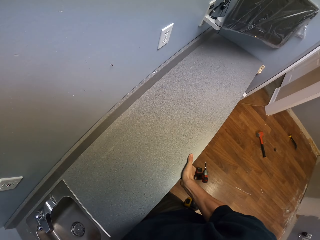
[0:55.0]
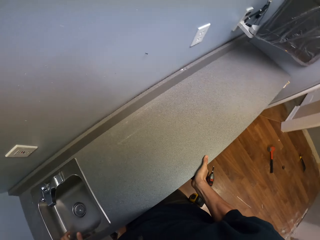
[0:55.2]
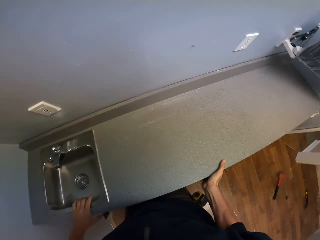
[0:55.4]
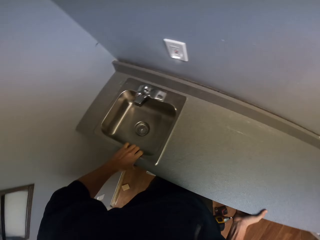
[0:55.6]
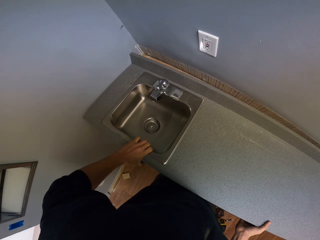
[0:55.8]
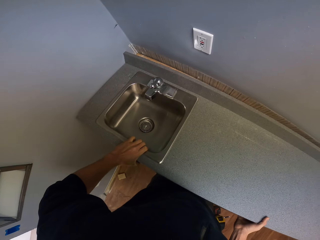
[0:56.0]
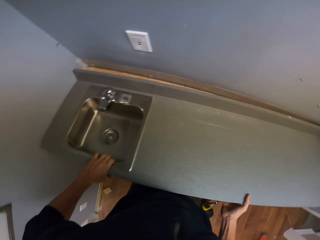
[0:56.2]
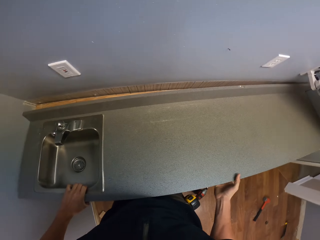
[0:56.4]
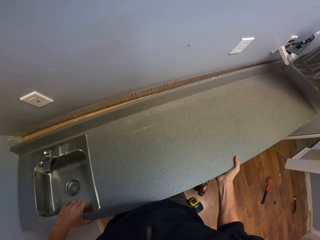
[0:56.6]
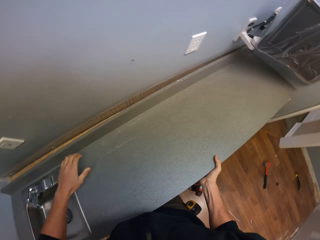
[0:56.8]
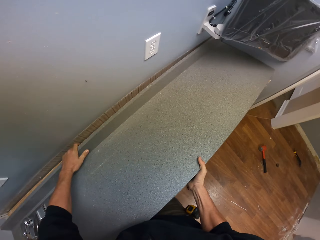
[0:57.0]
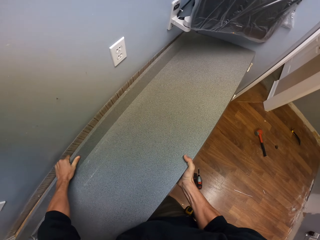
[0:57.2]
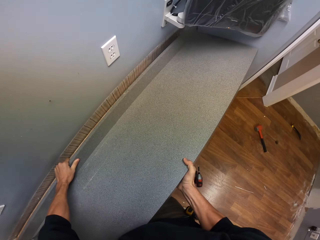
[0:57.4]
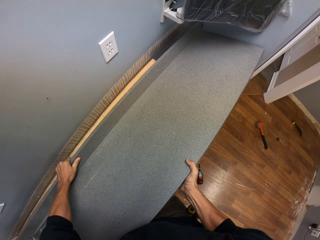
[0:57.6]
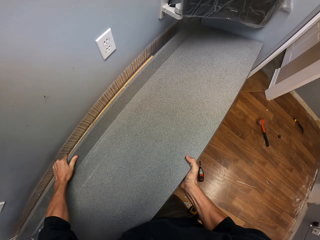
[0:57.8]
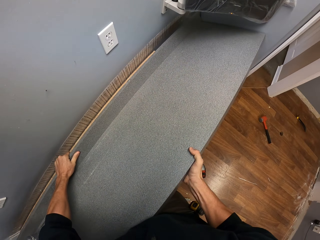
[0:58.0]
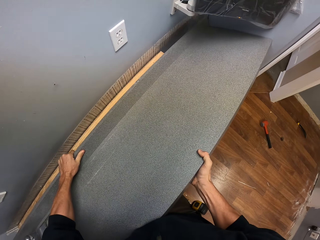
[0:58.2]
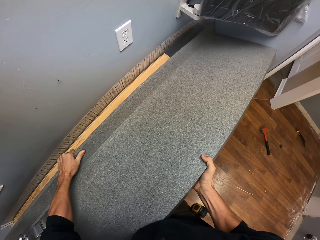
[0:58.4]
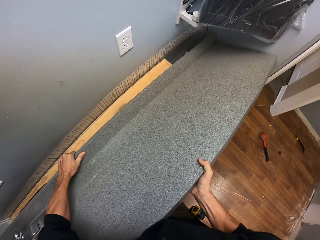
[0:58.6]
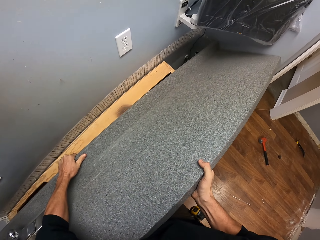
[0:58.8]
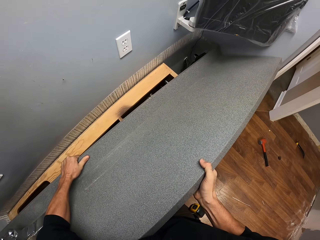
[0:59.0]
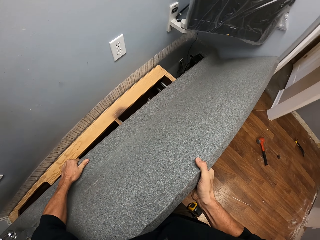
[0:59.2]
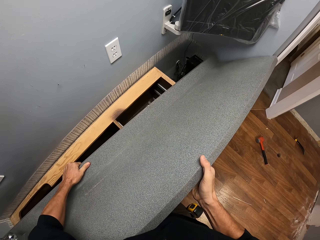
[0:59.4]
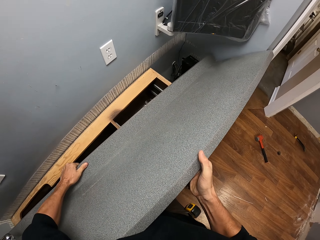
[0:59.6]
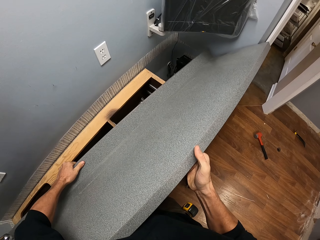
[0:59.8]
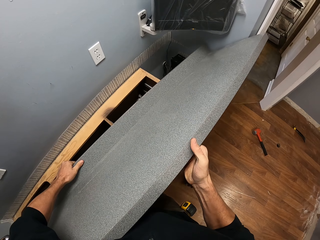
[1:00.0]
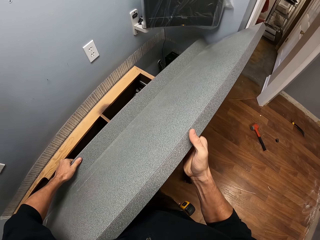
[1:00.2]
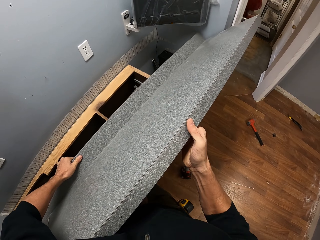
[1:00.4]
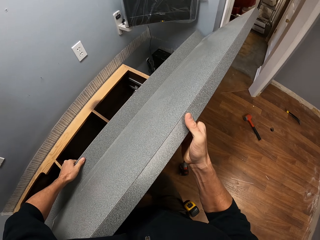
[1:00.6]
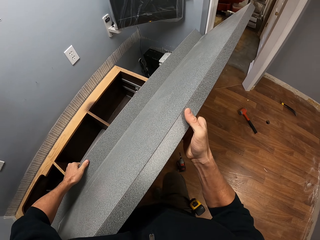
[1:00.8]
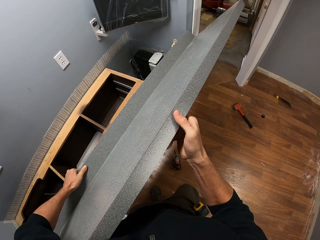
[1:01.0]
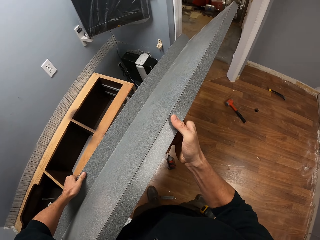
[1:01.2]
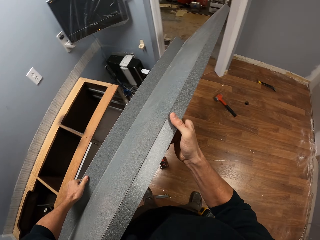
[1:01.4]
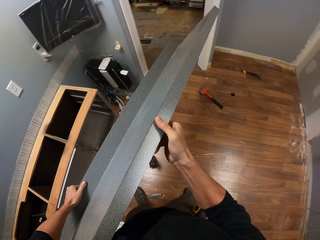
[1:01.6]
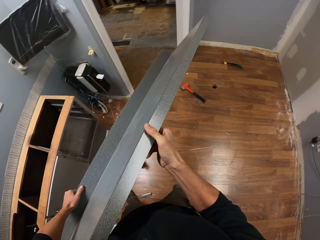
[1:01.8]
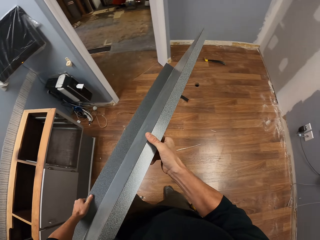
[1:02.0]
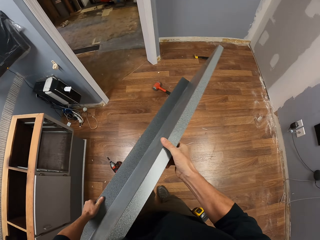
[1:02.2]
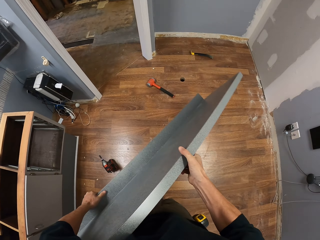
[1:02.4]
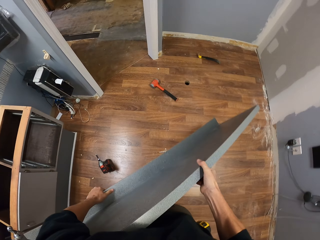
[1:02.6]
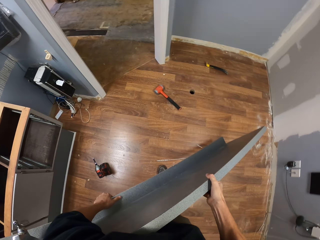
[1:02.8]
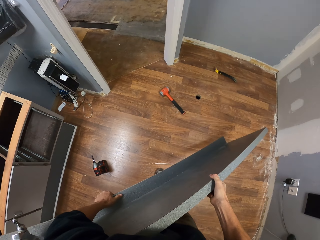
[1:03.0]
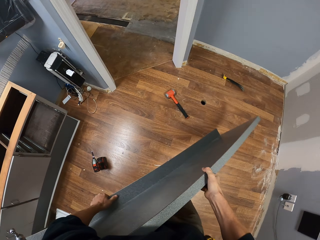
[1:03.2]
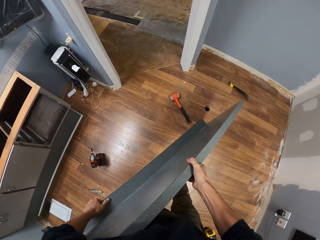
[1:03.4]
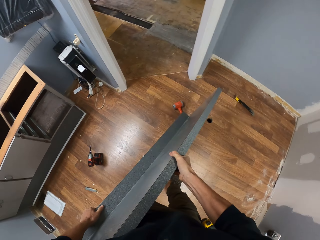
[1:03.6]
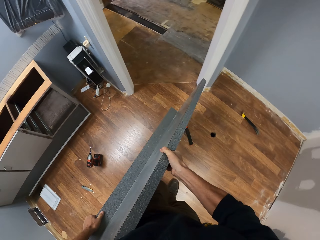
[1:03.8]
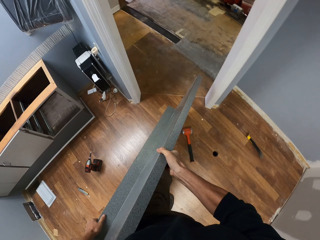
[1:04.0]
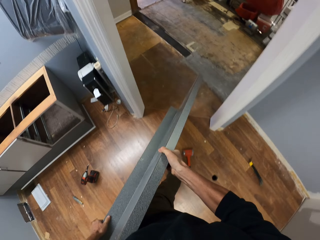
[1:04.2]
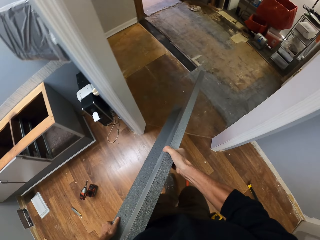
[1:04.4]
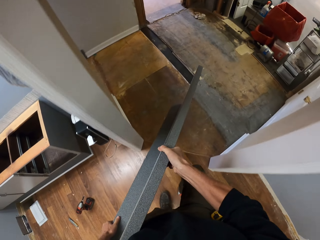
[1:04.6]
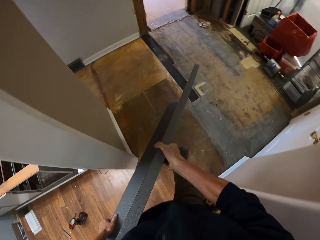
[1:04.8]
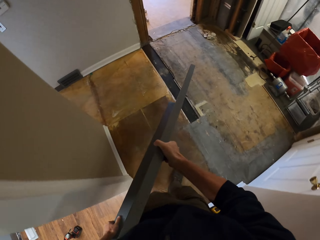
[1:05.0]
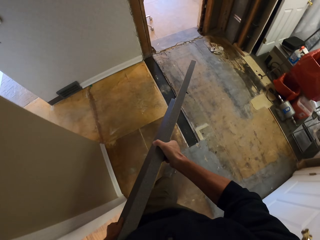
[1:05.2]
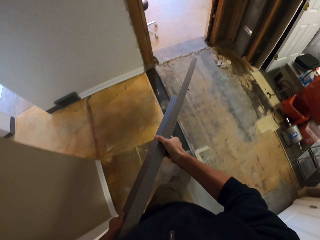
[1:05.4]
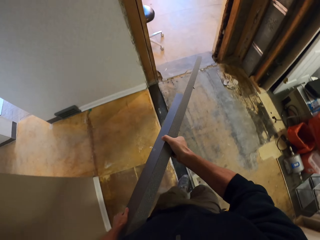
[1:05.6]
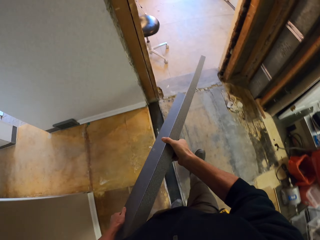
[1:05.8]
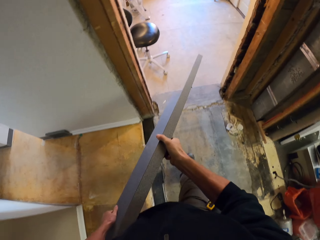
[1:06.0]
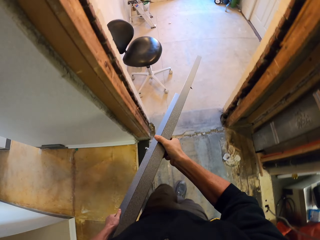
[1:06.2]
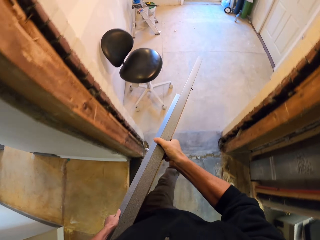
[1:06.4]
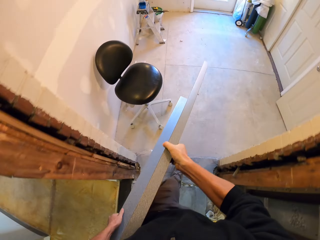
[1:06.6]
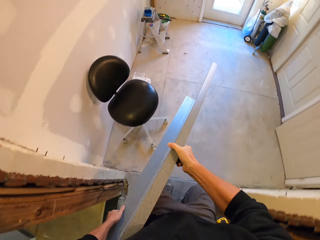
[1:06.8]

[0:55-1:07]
The camera wearer removes the sink from the wall. They walk.

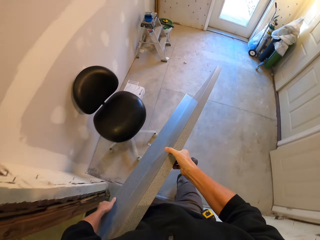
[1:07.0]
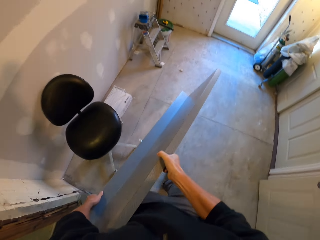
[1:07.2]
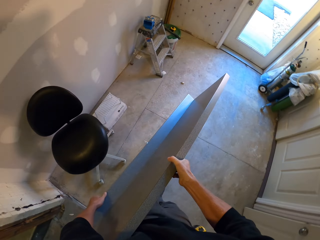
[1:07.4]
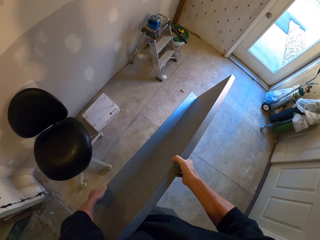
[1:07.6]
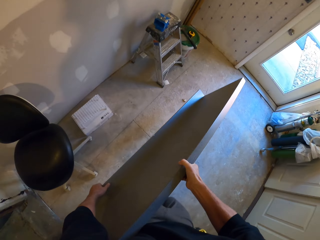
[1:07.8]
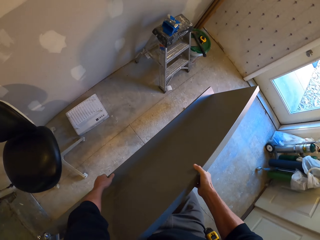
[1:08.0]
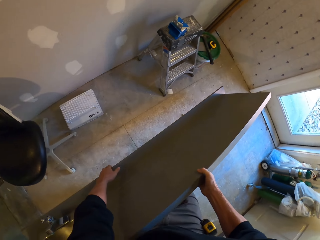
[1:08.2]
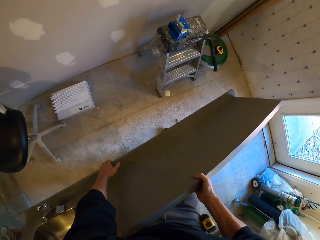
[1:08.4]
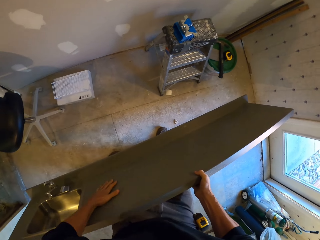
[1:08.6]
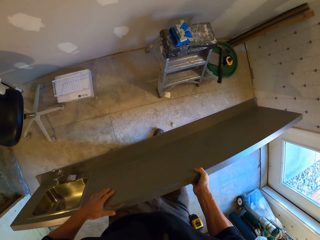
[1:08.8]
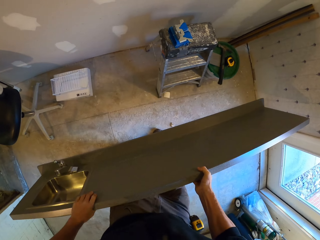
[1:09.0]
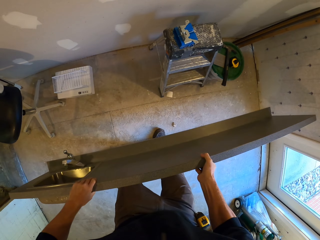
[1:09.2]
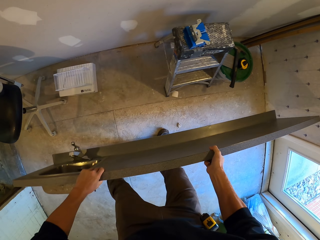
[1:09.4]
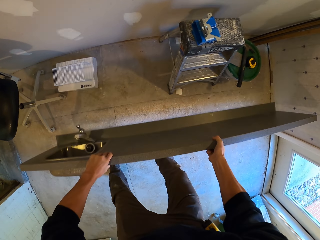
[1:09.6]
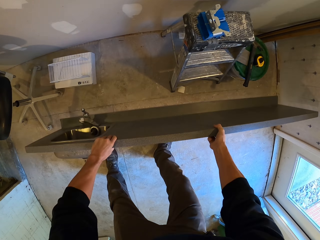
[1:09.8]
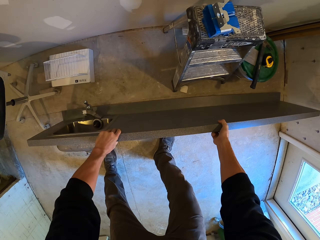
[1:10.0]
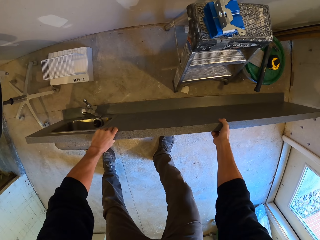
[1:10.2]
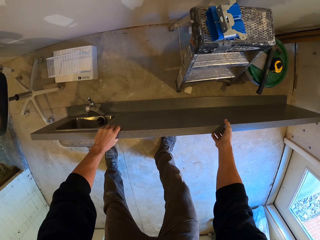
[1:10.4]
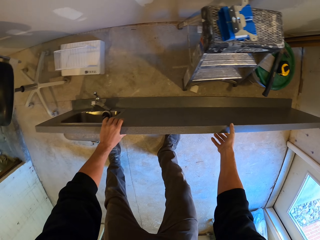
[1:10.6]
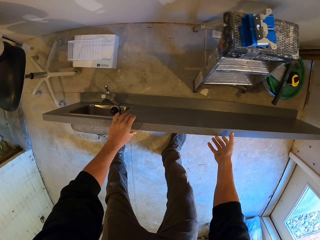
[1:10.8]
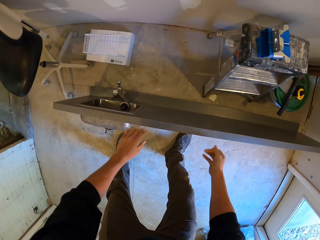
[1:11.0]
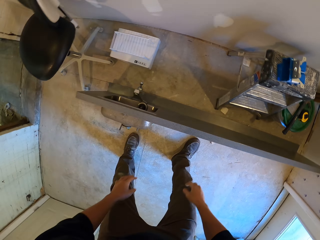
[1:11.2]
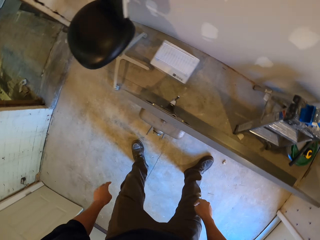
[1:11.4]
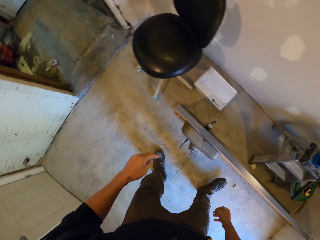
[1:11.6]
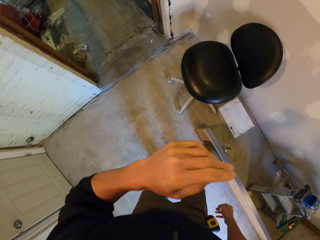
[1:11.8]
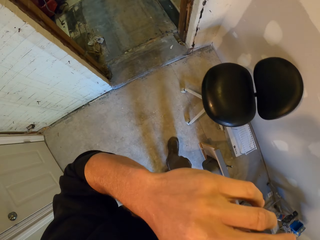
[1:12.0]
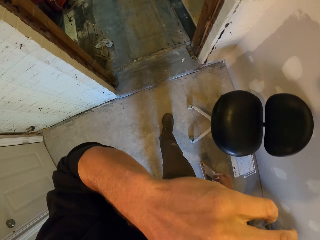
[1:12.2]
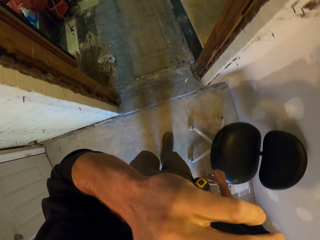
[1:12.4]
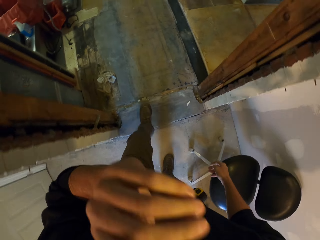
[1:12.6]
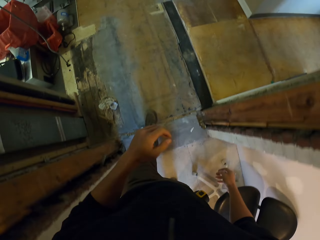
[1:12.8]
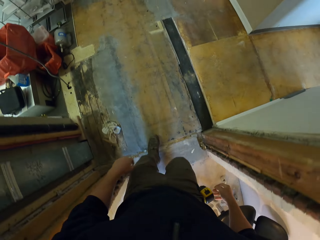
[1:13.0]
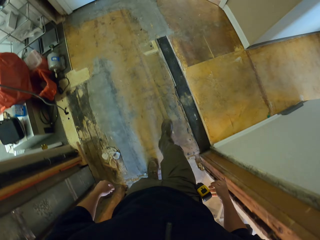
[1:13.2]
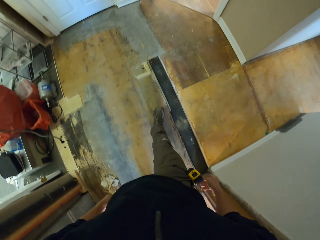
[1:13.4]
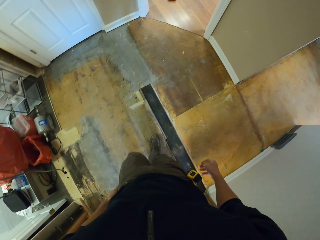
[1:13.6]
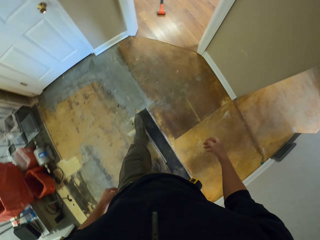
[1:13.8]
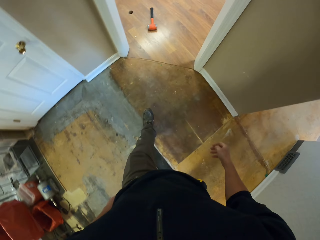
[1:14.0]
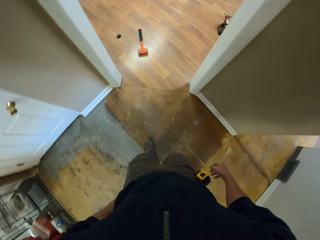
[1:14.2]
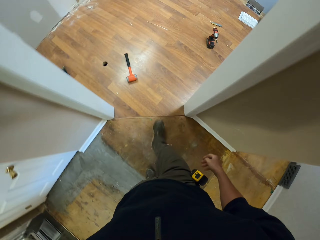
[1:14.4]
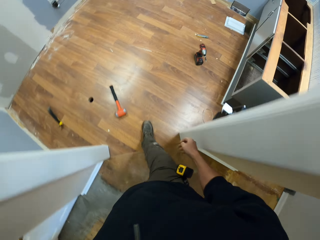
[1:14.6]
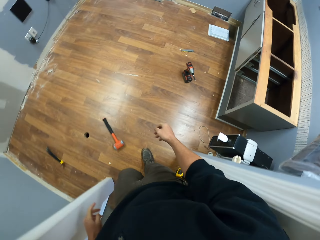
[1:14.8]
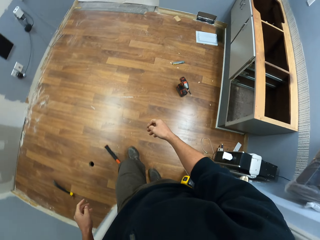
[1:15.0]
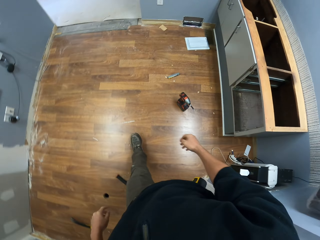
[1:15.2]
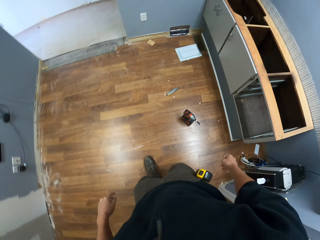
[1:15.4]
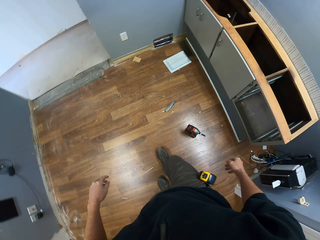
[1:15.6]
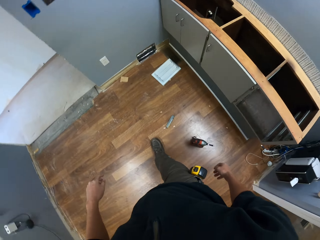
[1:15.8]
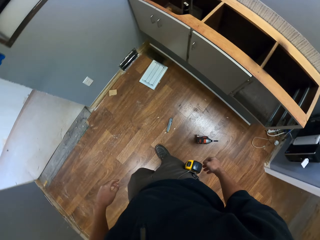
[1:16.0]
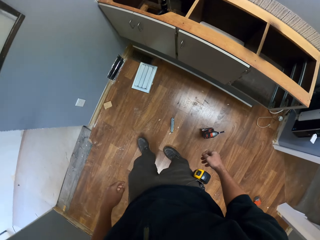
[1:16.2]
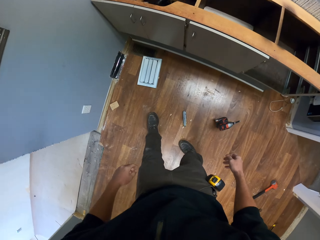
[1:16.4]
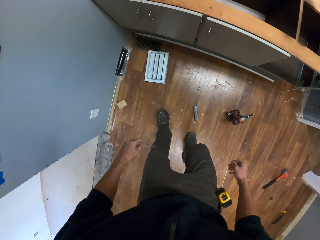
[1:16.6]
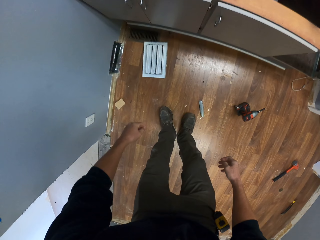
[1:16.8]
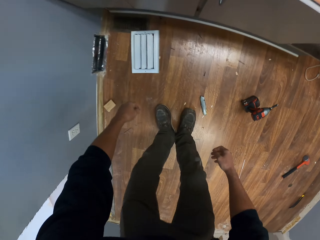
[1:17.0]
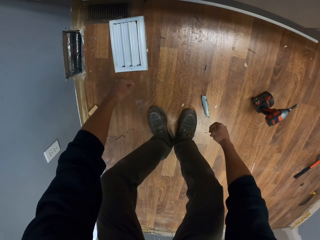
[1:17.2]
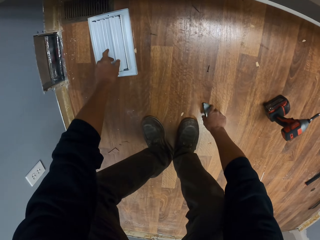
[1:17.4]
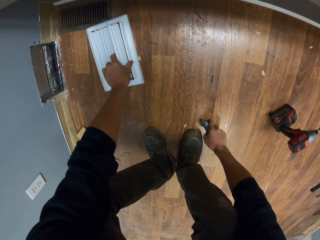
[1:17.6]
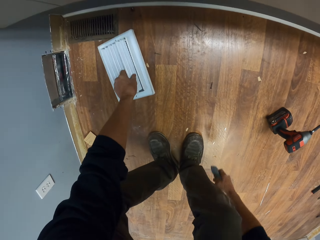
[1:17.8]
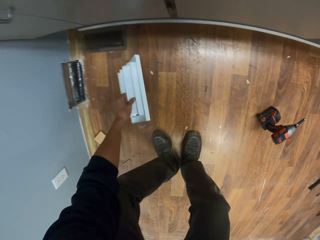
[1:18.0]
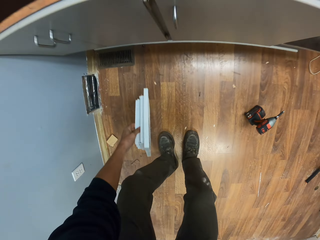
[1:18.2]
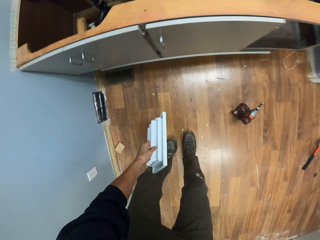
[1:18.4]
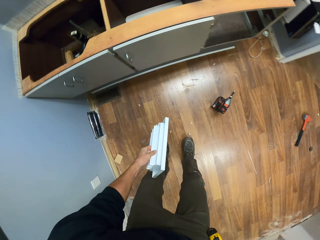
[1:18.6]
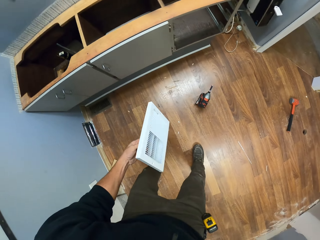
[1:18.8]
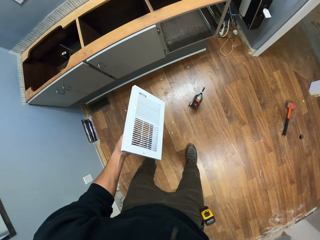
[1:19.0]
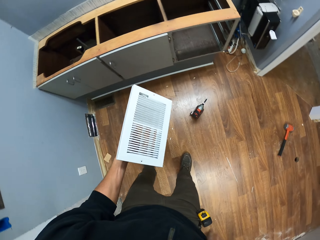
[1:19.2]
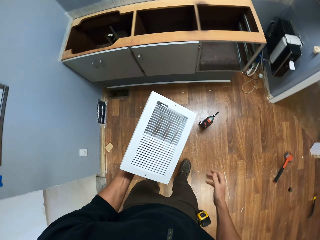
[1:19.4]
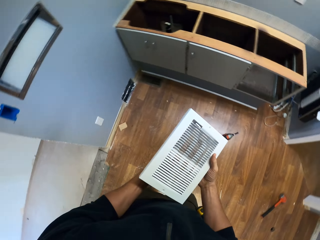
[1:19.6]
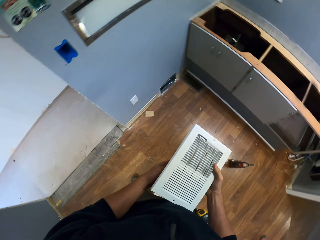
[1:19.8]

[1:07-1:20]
The camera wearer puts the kitchen counter on the floor. They lift the left hand, walk, and lower the left hand. They pick up the blade cutter. They pick up an air vent cover or AC air conditioner from the floor.
